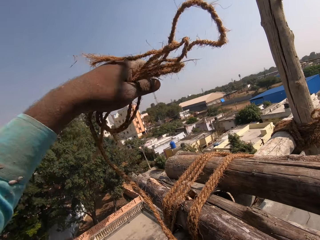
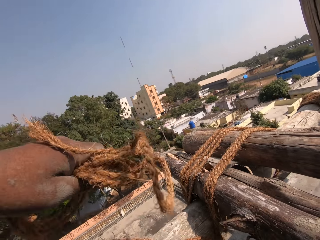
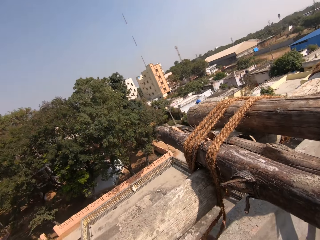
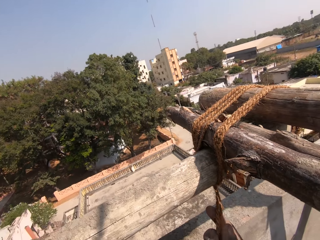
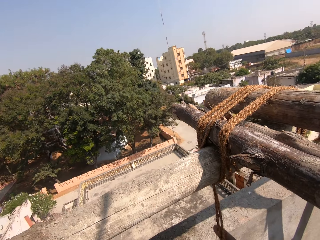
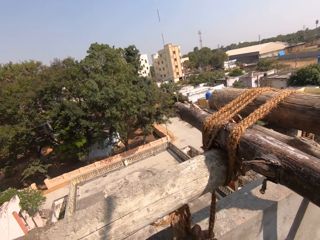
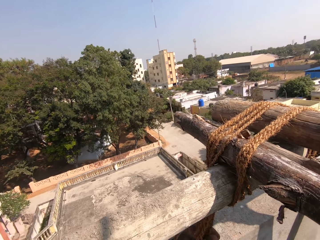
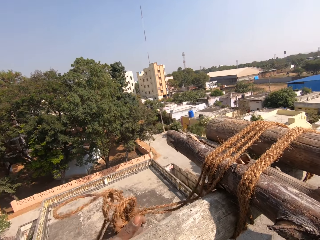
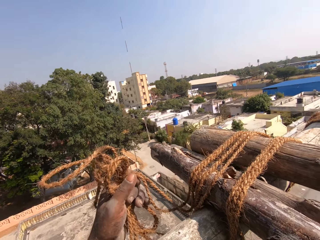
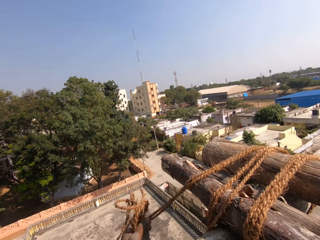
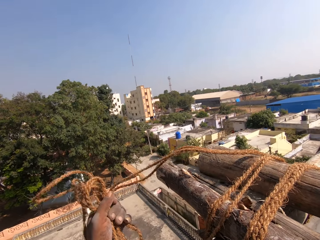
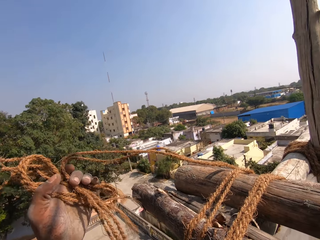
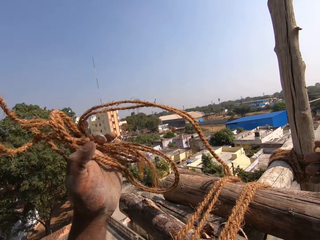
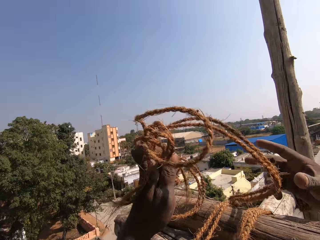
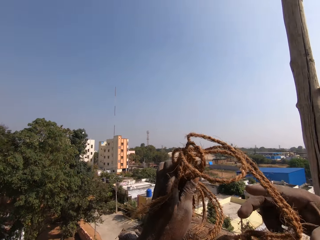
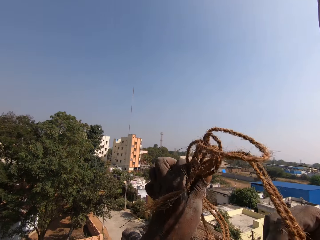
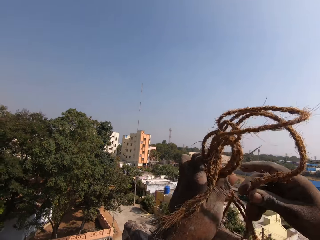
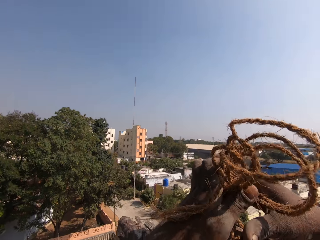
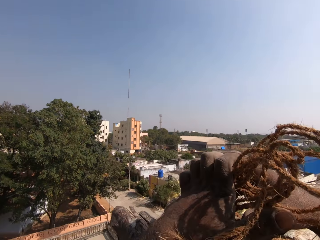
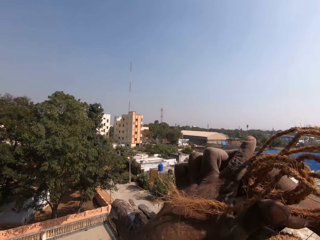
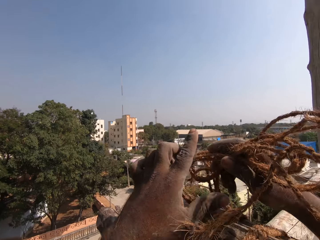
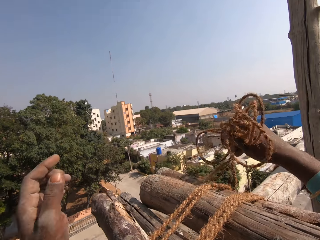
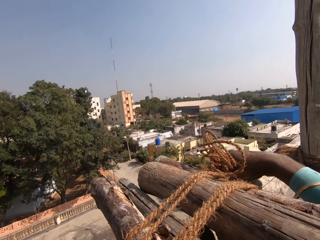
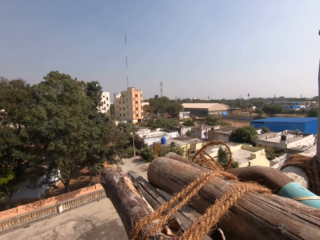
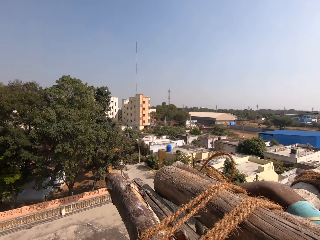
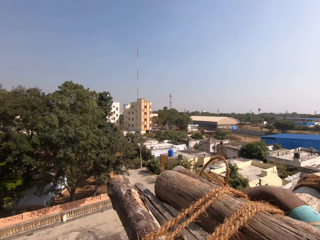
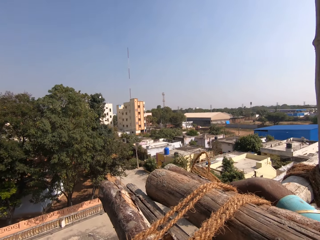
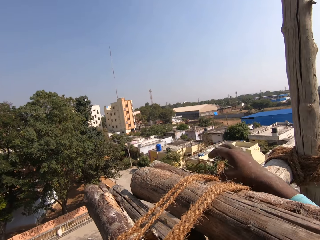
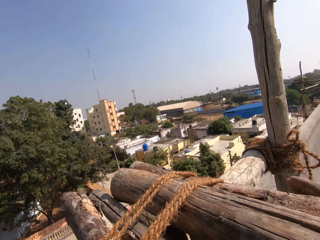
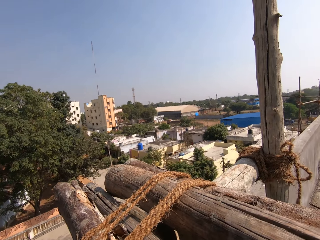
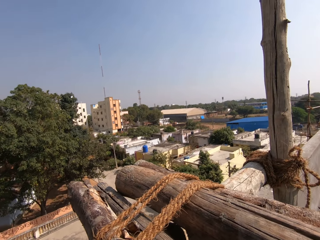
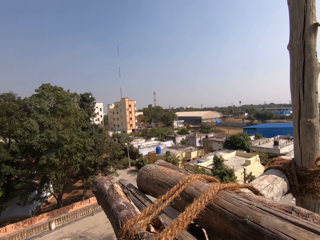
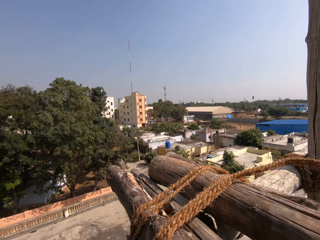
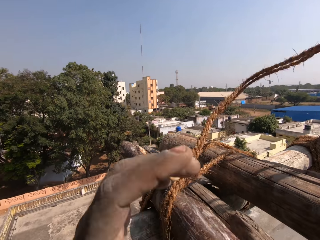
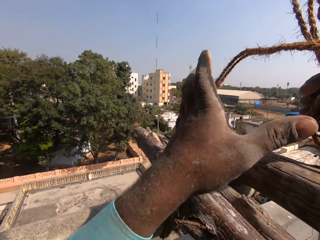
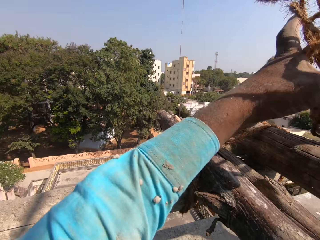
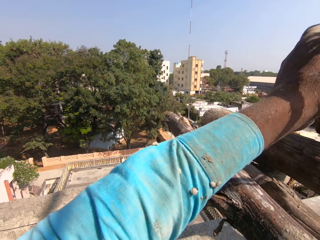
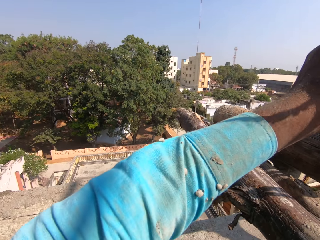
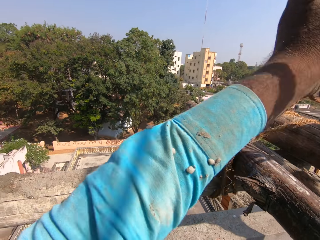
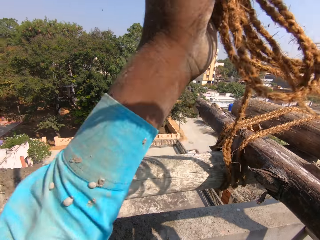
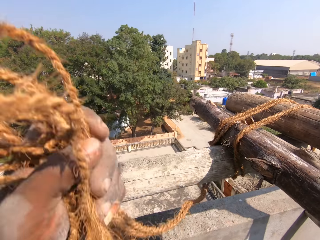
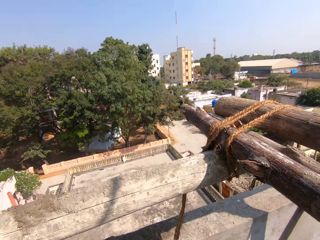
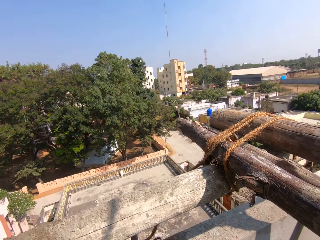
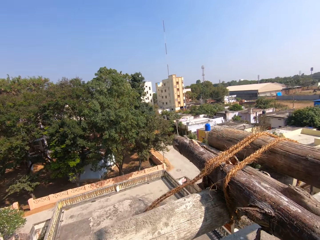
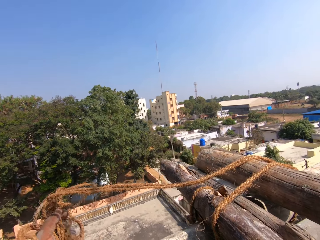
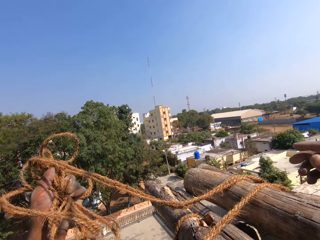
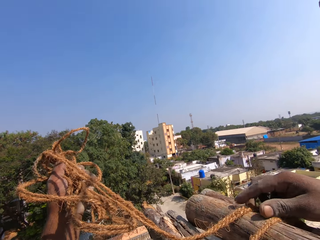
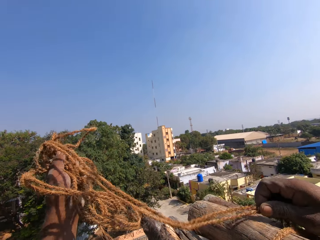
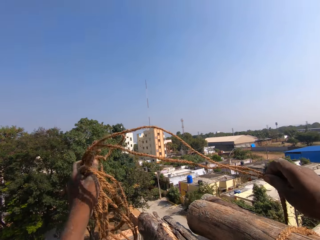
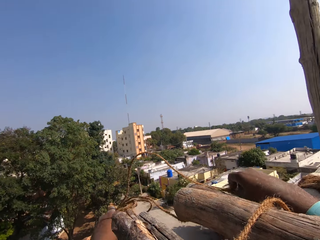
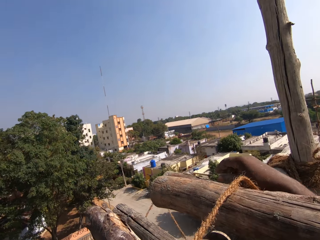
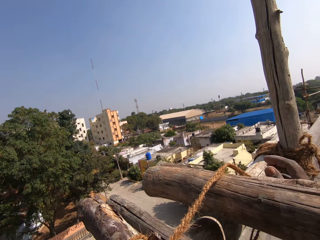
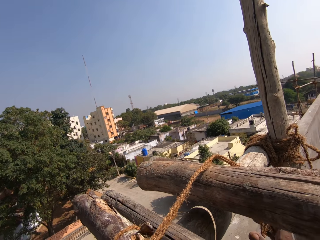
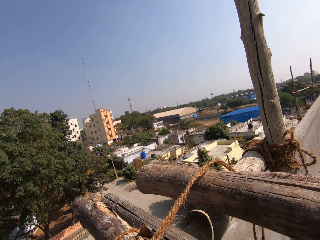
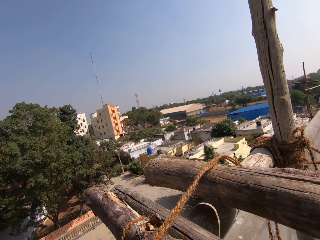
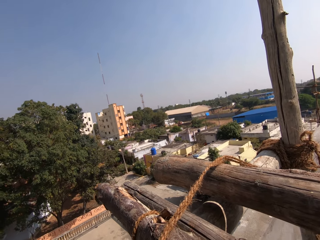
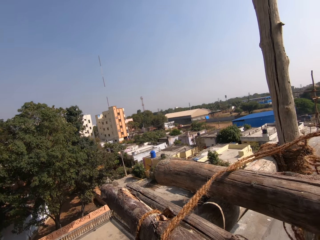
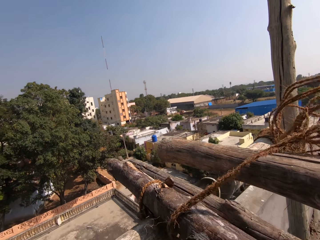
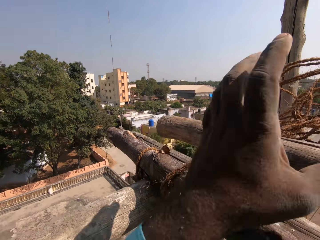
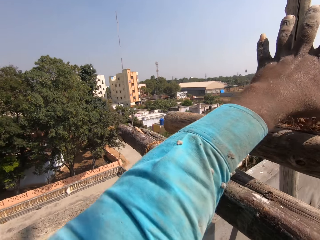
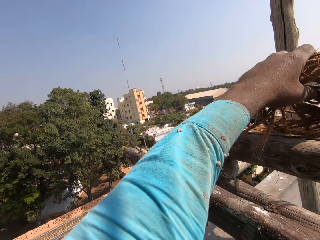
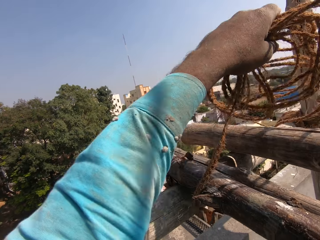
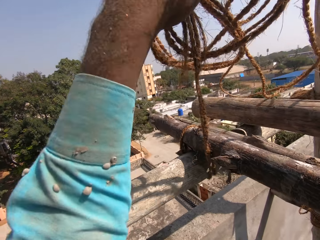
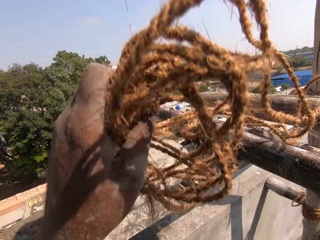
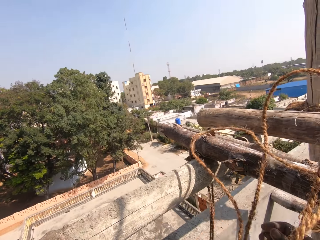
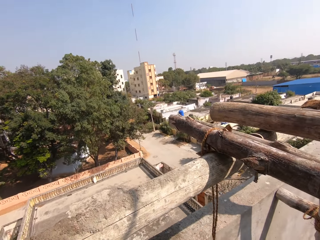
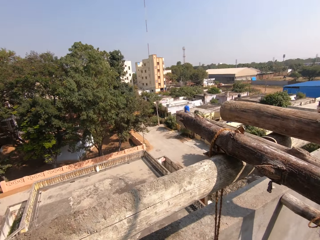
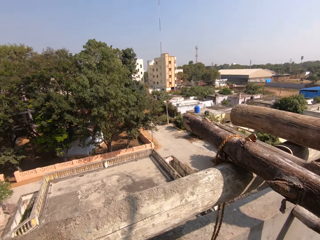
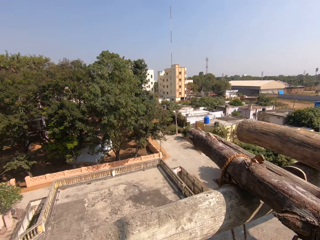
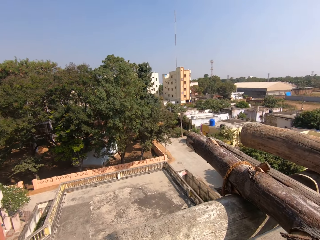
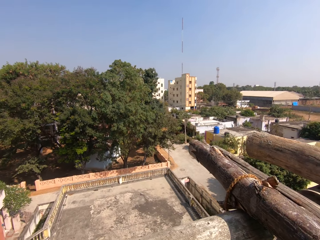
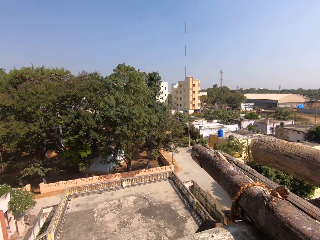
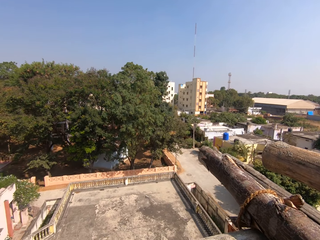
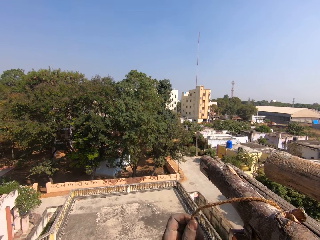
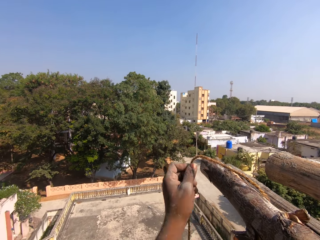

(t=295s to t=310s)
The camera wearer holds the rope. They pull the rope. They untie the rope. They pull the rope. They untie the rope. They pull the rope. They untie the rope. They pull the rope. They untie the rope. They pull the rope. They untie the rope. They pull the rope.

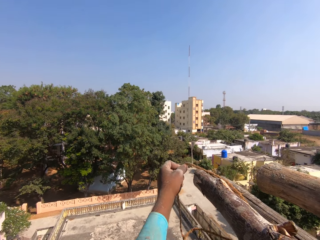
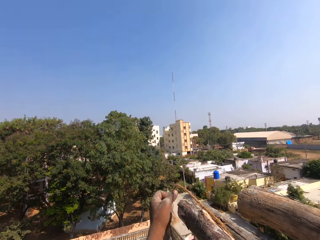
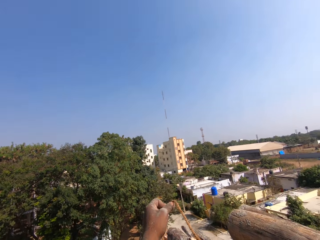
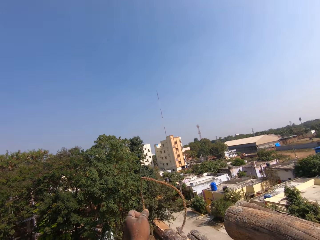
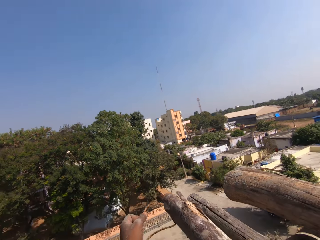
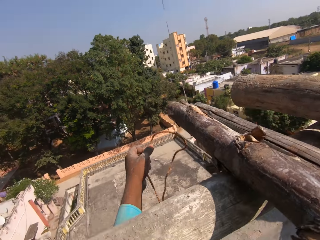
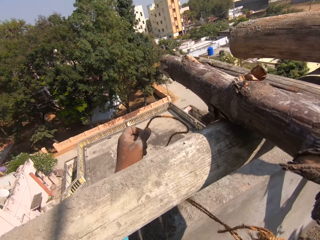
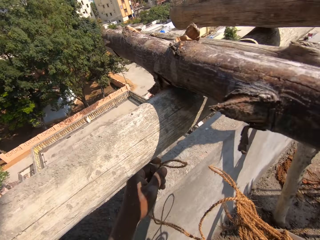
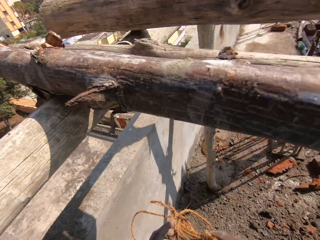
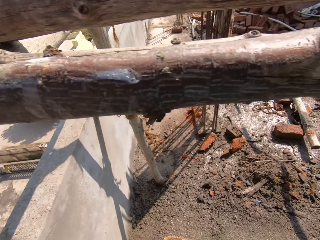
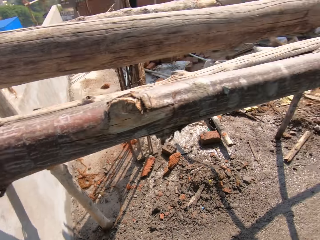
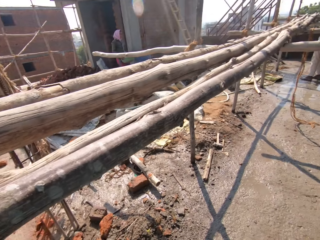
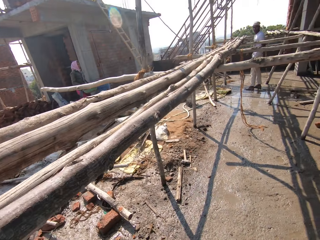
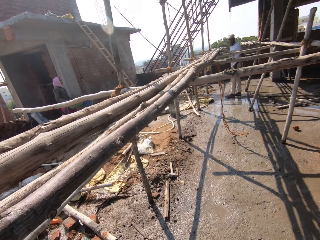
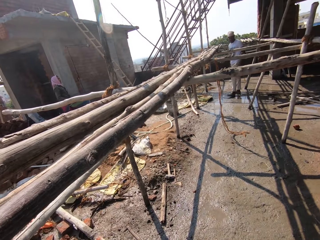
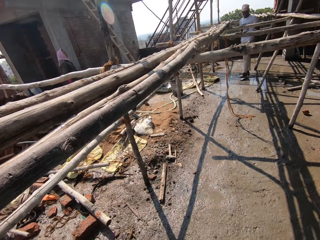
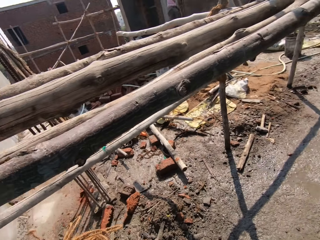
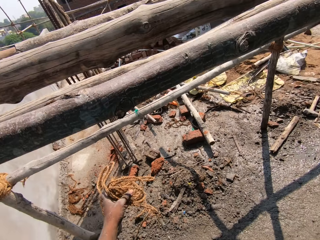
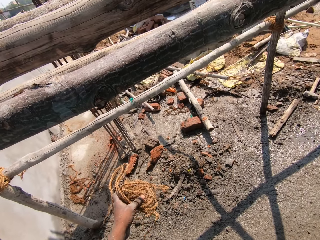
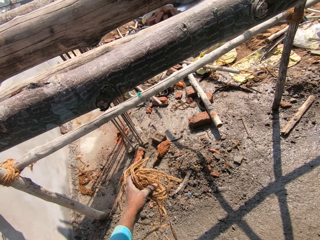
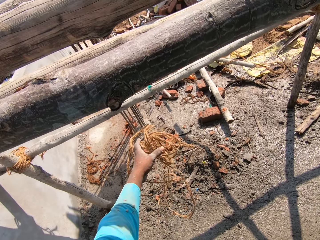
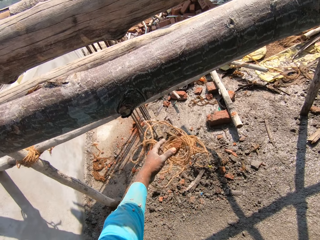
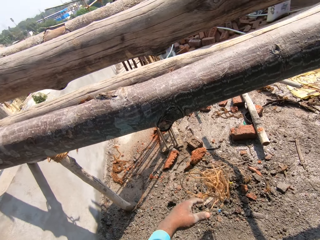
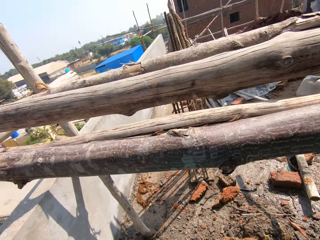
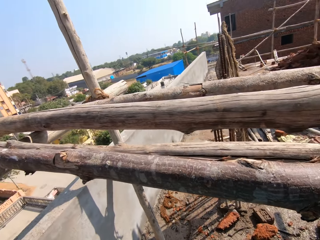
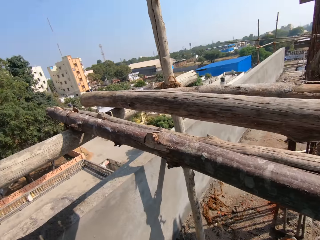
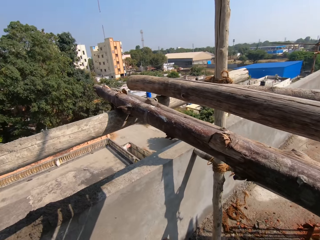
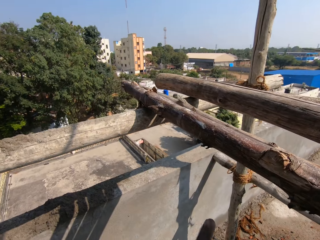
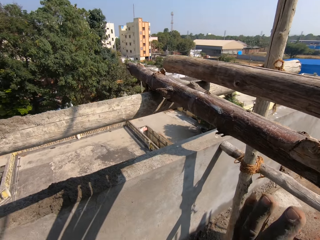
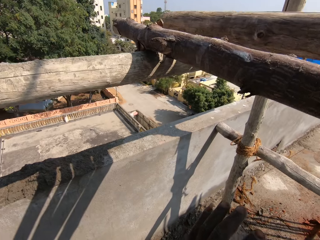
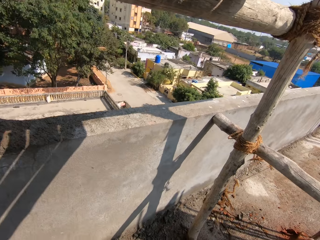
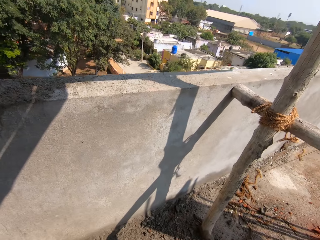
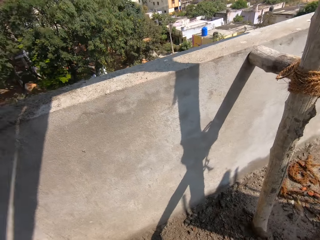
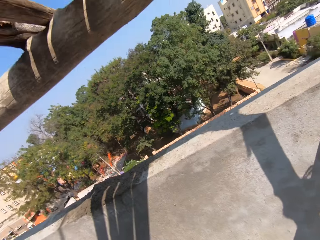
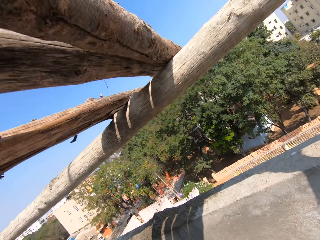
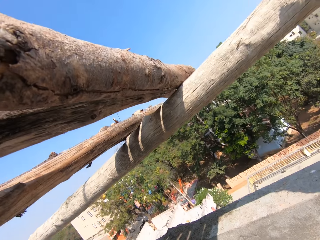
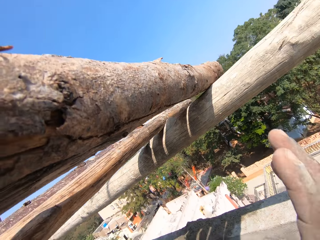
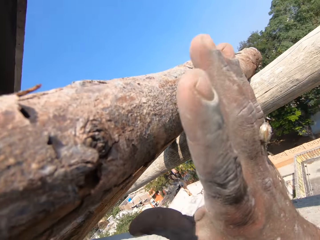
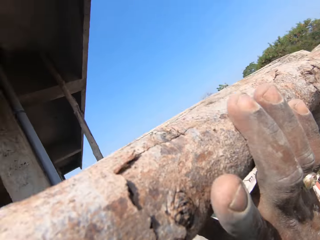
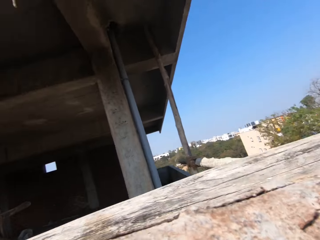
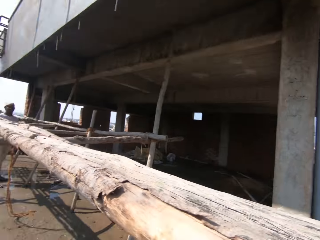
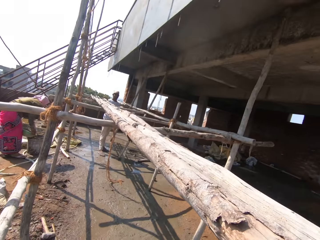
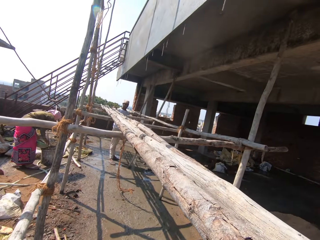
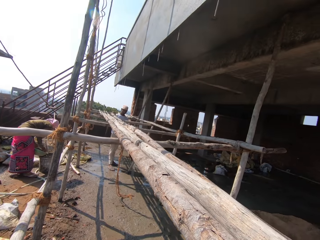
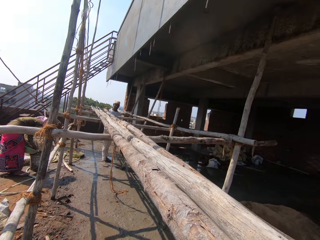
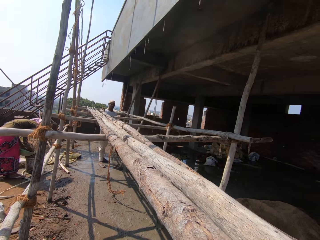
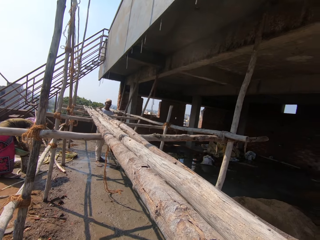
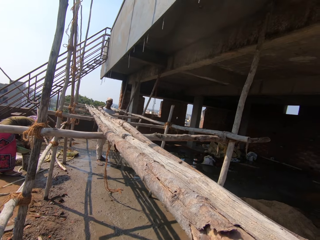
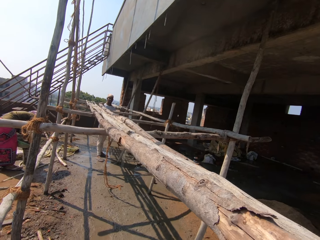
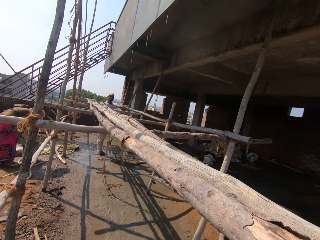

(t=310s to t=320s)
The camera wearer unties the rope. They turn around a yard. They walk in the yard. They look around. They throw down the rope. They communicate. They turn around. They walk around the yard. They touch a timber. They hold scaffolding. They turn around. They look around.
